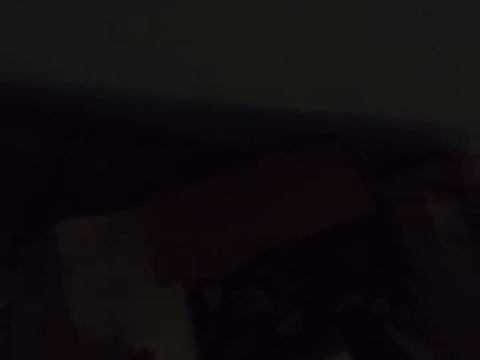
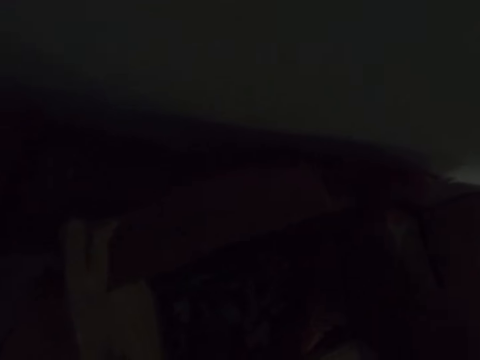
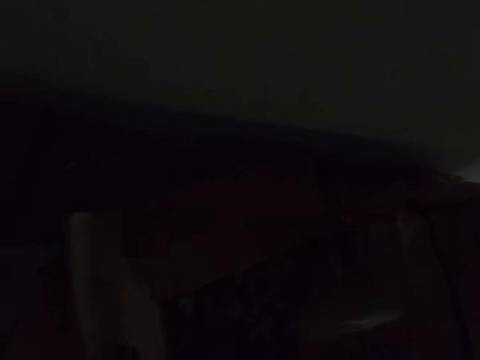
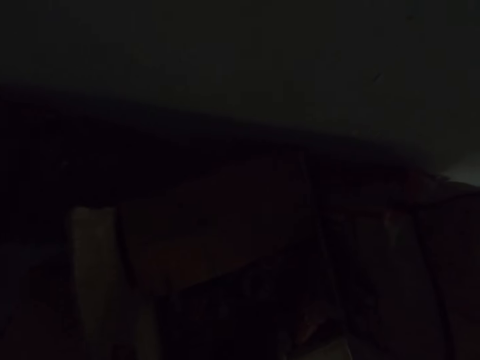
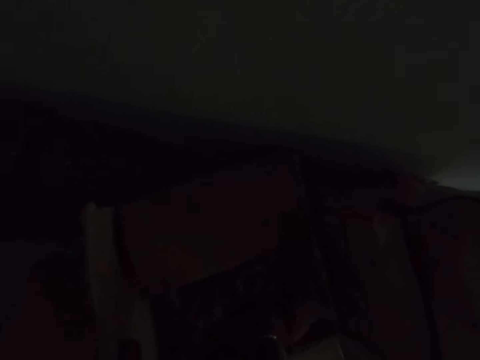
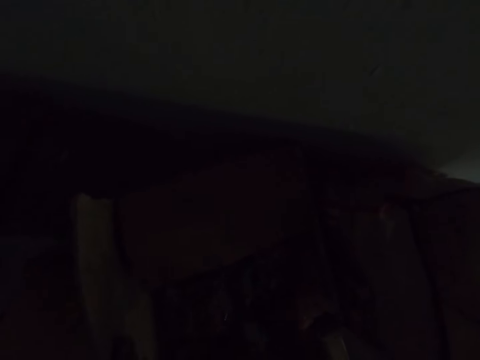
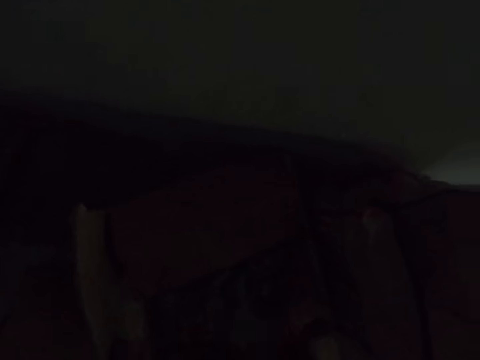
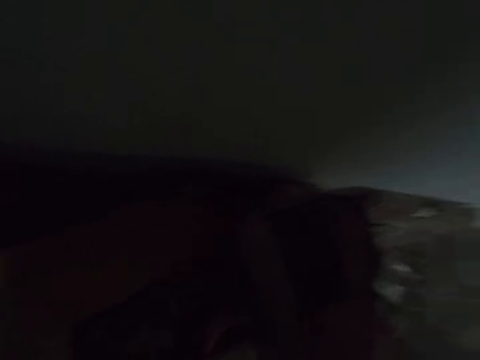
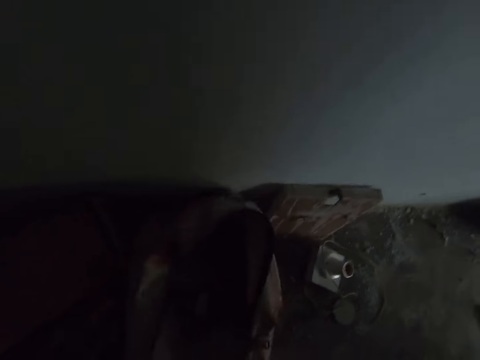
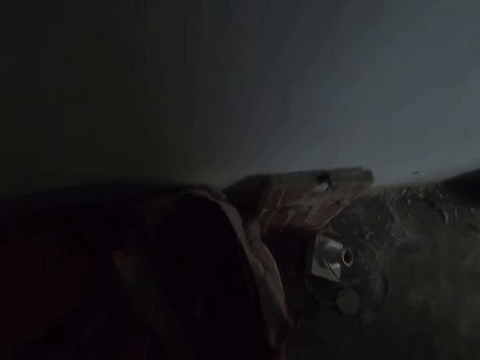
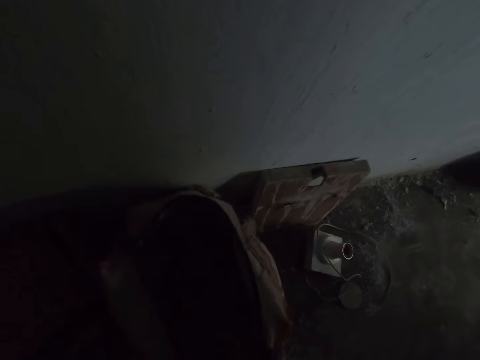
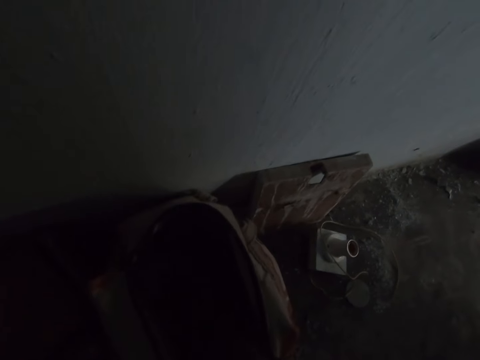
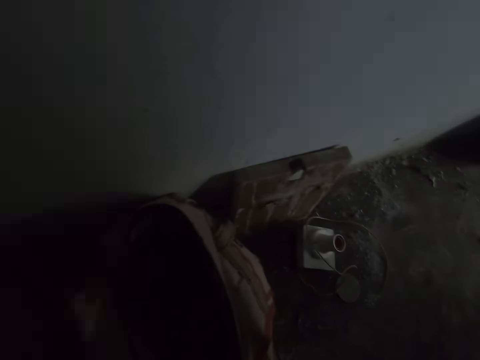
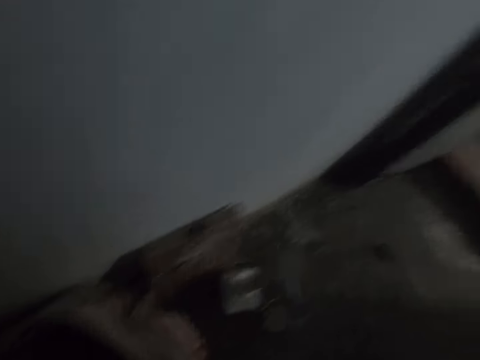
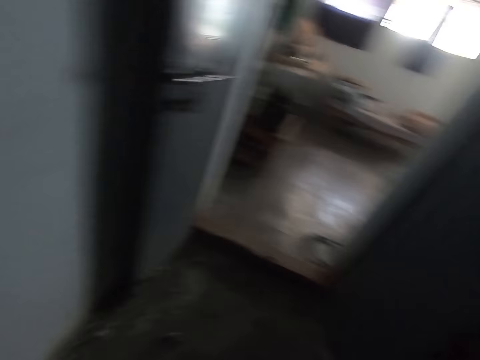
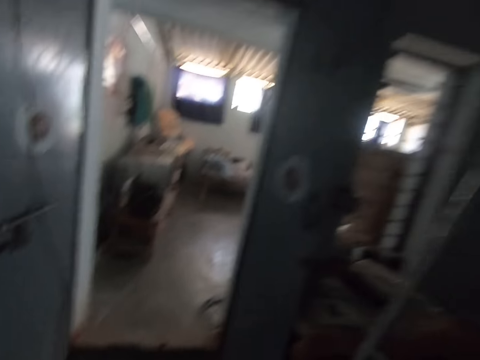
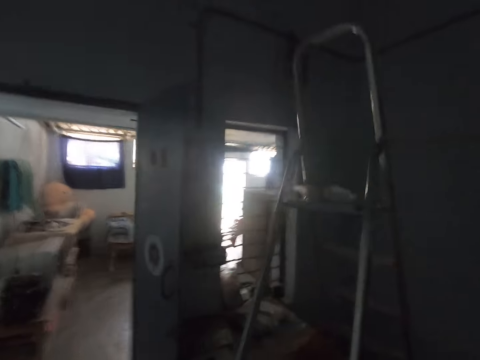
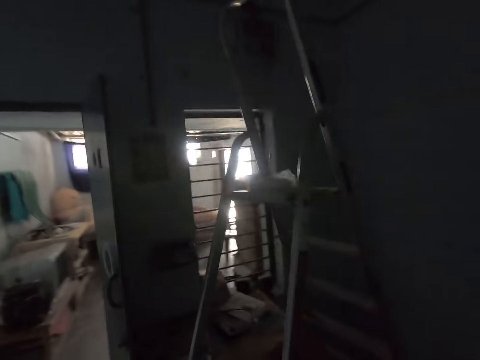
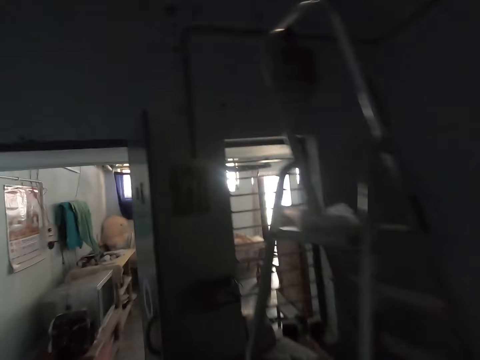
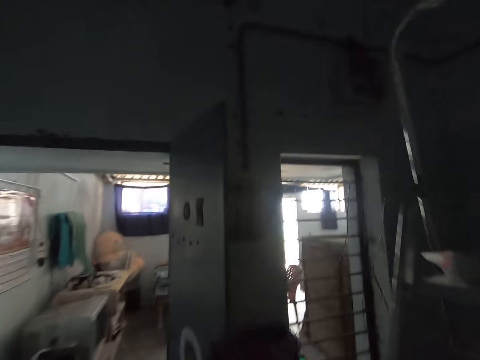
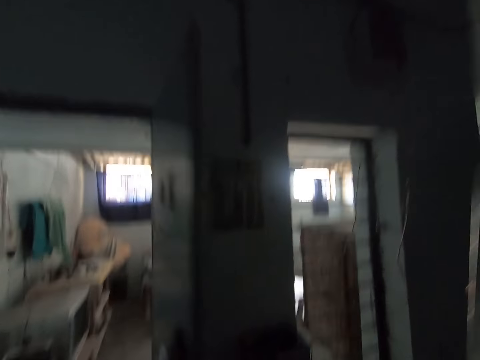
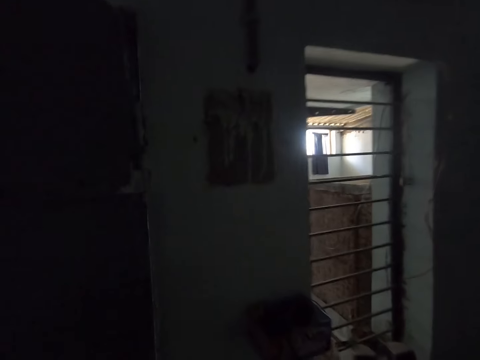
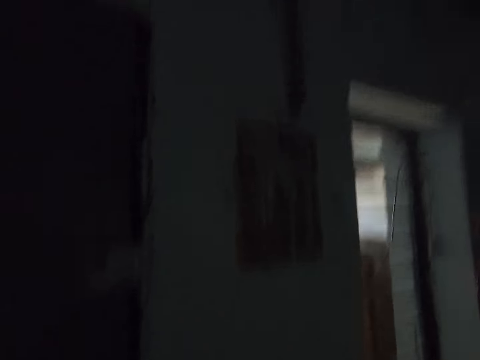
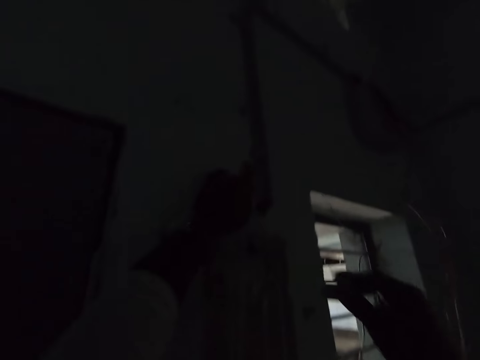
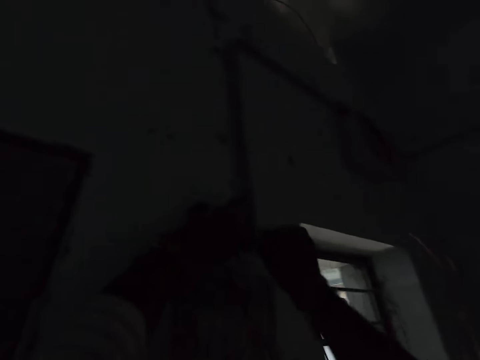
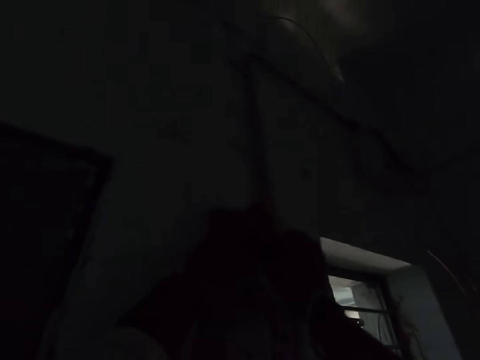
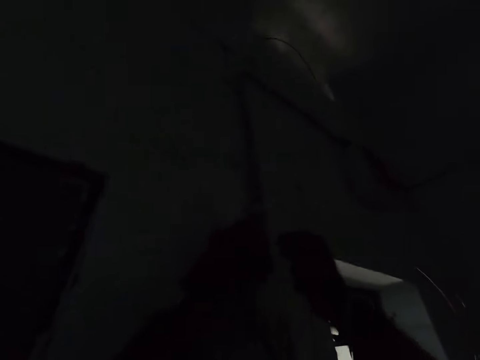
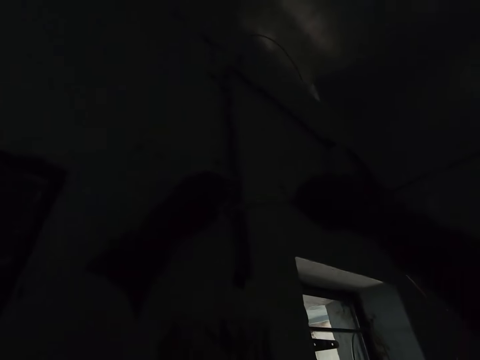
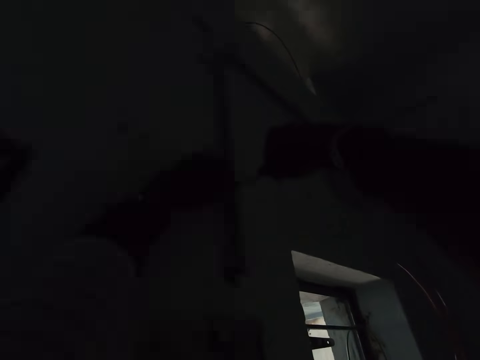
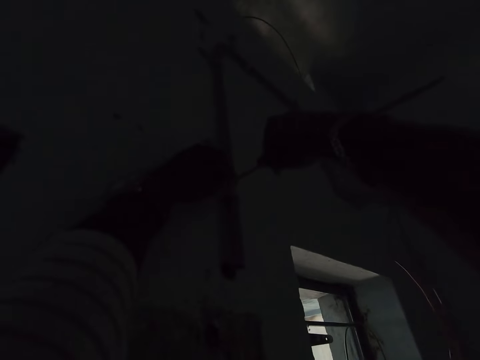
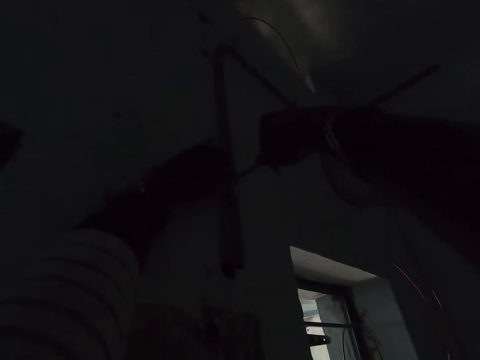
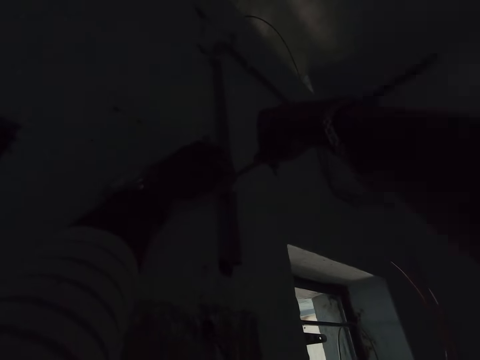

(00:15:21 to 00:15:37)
The camera wearer does something. They look around. They walk around. They install cables in the house.

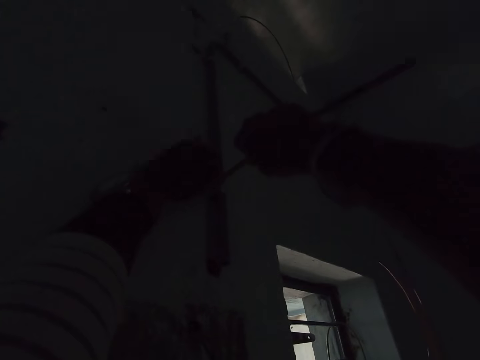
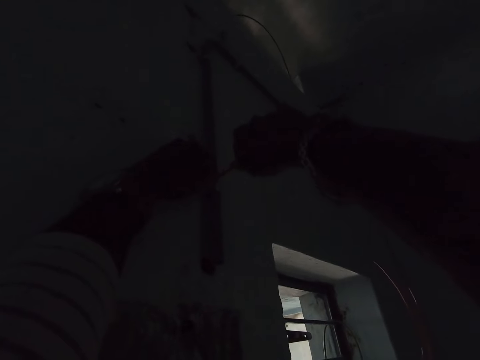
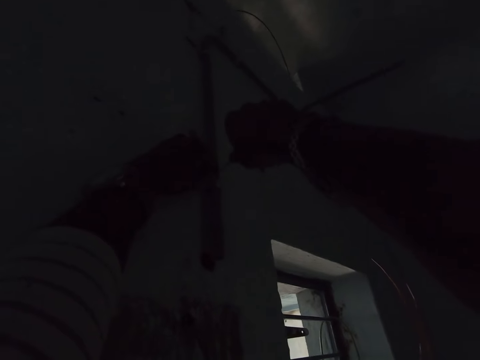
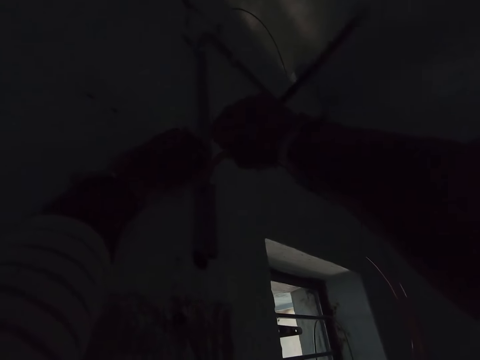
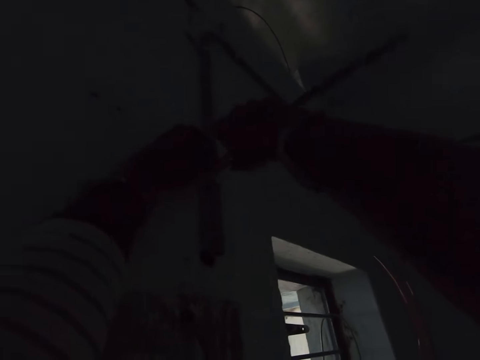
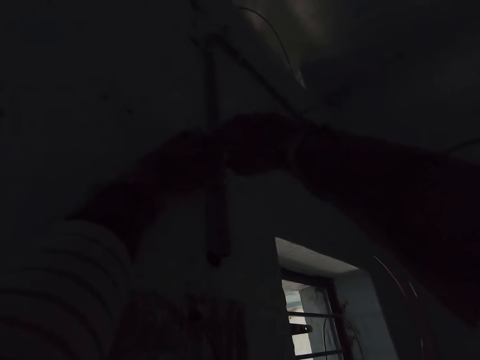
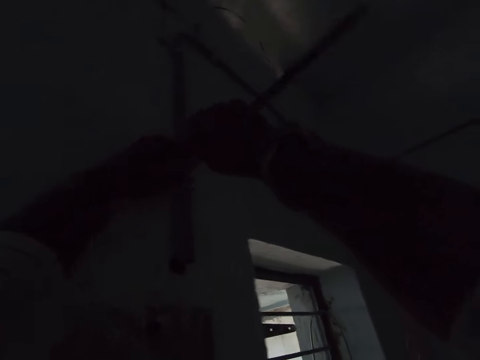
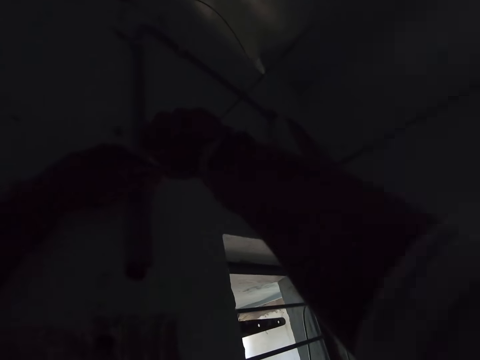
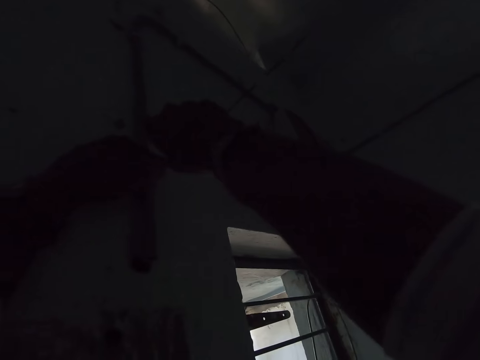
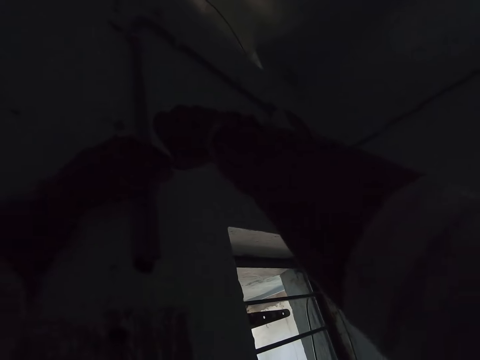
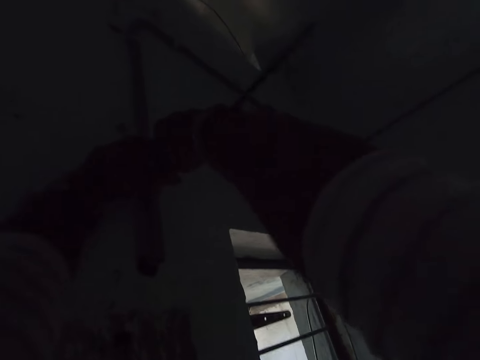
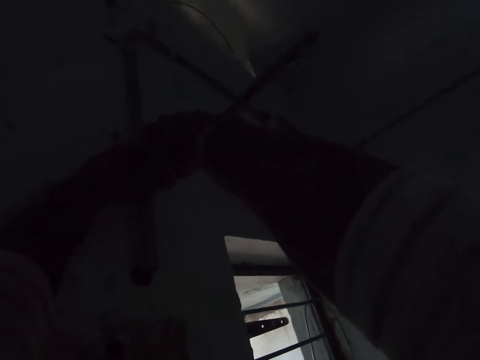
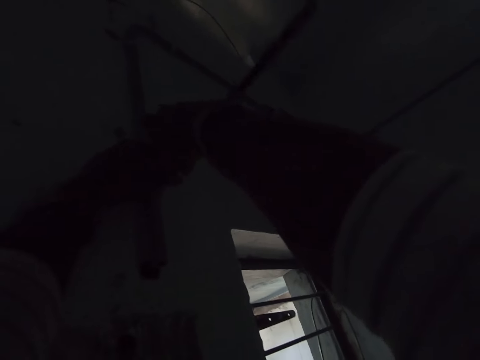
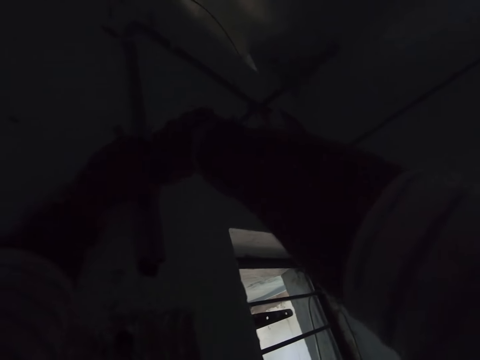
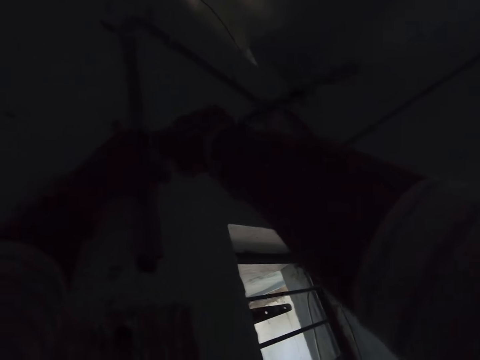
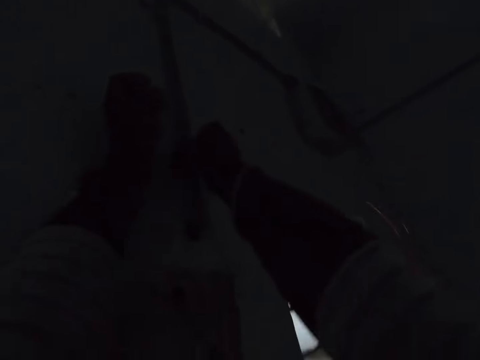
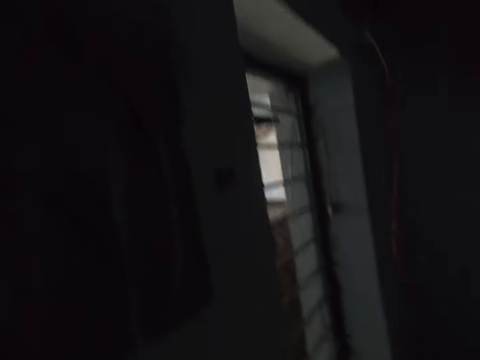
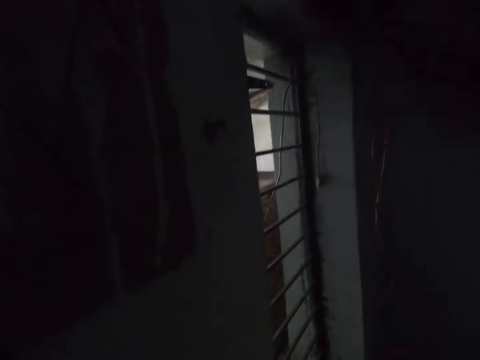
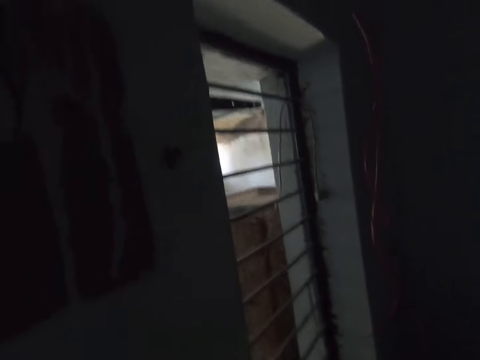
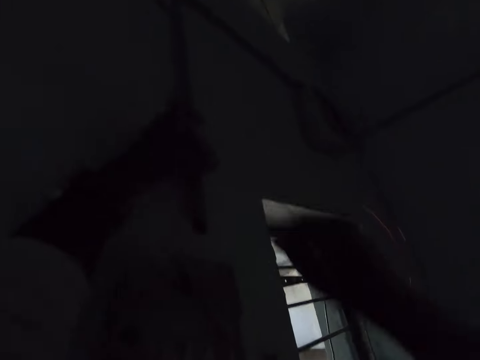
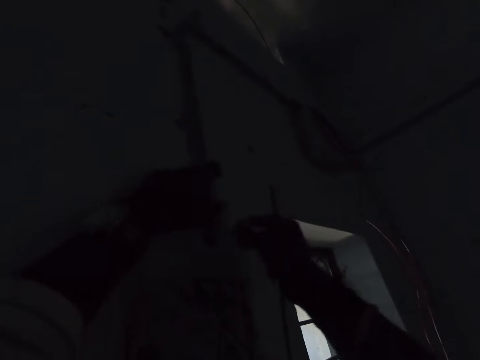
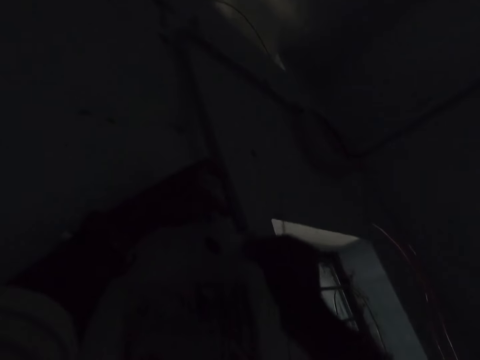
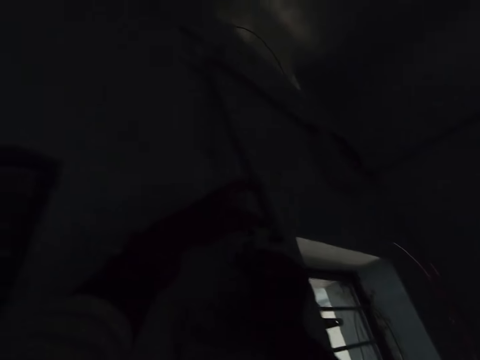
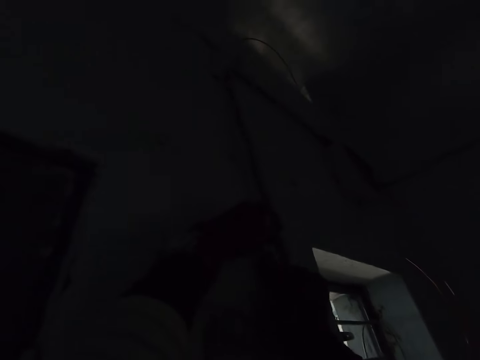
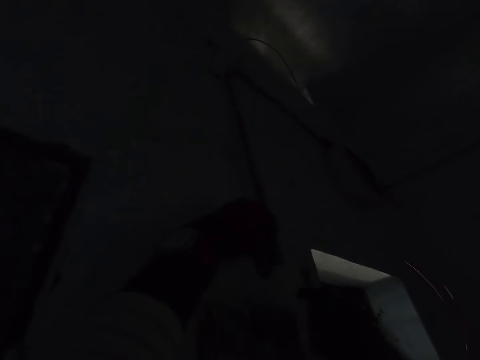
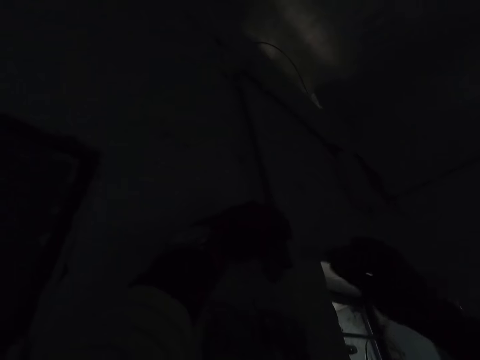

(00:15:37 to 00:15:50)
The camera wearer adjusts a wire. They look around. They move backwards. They install cables in the house.
